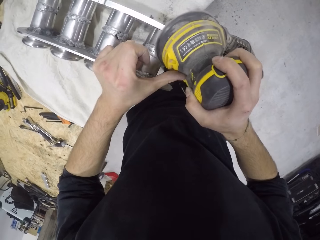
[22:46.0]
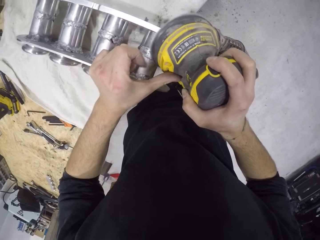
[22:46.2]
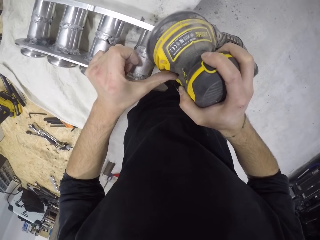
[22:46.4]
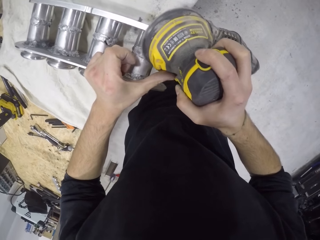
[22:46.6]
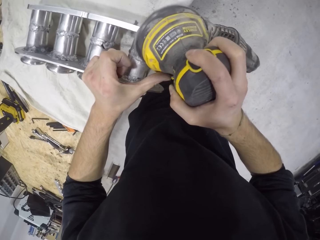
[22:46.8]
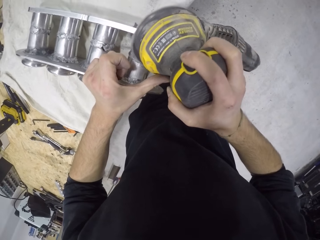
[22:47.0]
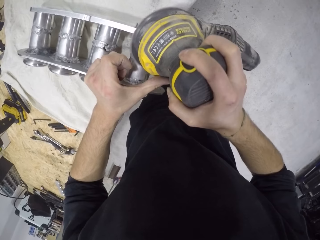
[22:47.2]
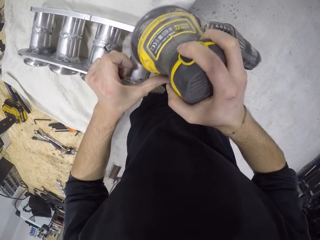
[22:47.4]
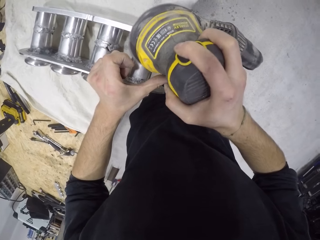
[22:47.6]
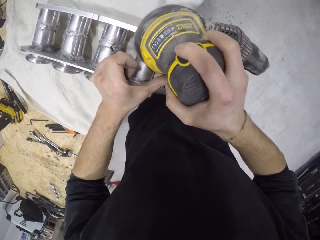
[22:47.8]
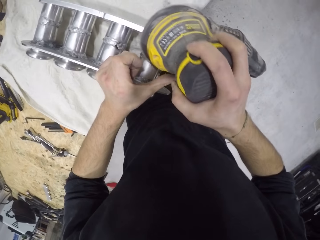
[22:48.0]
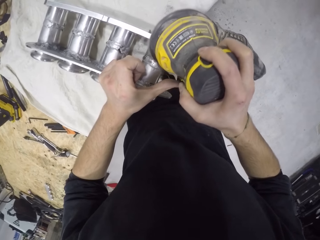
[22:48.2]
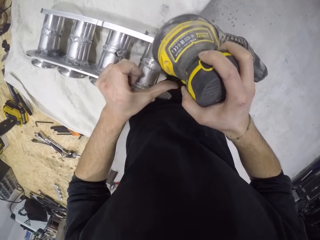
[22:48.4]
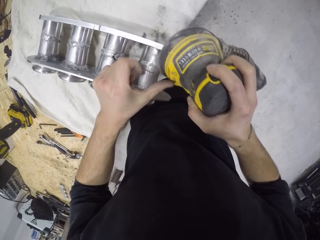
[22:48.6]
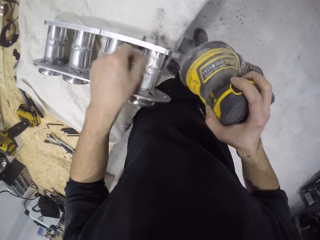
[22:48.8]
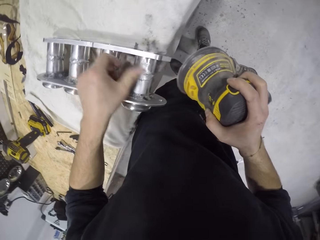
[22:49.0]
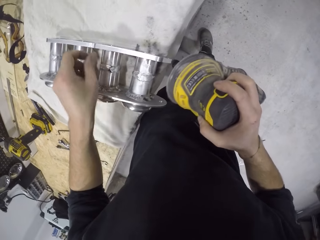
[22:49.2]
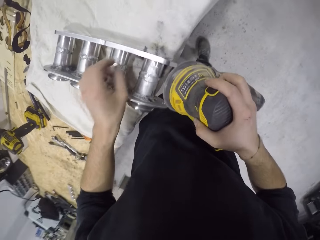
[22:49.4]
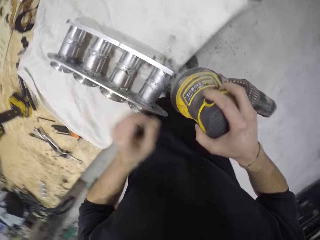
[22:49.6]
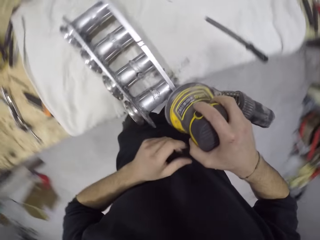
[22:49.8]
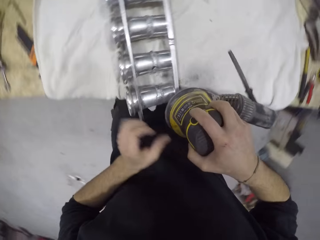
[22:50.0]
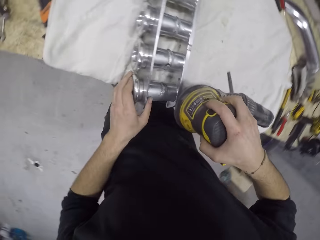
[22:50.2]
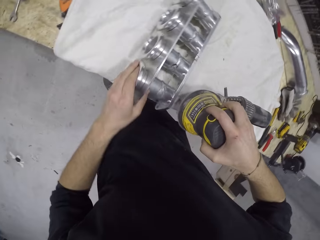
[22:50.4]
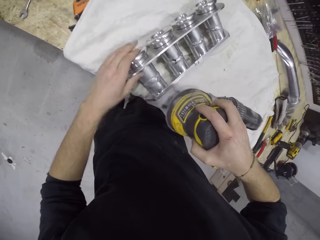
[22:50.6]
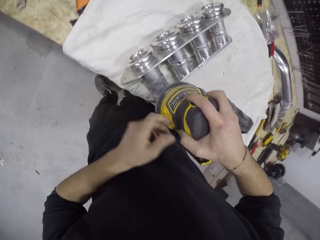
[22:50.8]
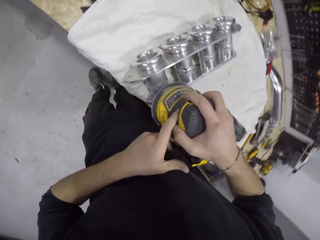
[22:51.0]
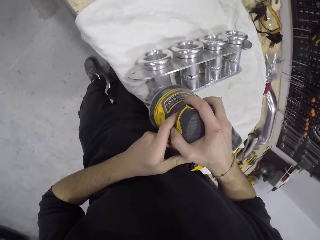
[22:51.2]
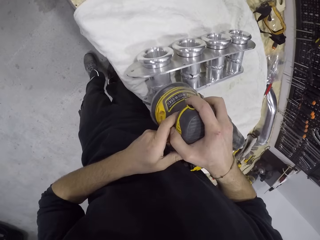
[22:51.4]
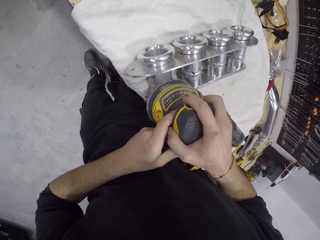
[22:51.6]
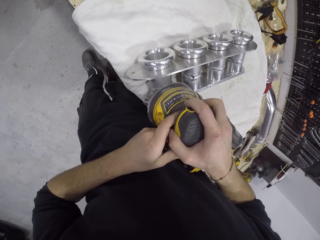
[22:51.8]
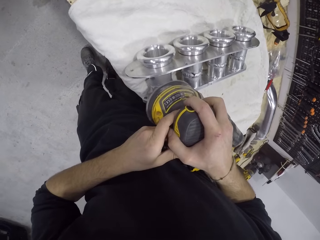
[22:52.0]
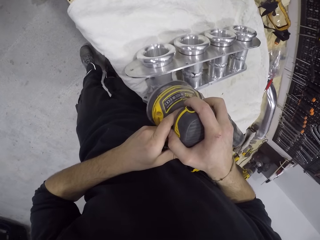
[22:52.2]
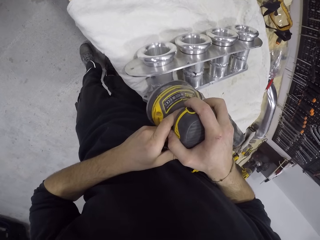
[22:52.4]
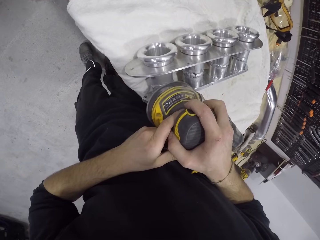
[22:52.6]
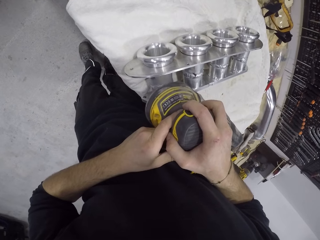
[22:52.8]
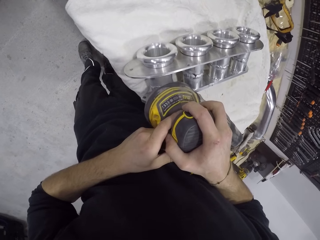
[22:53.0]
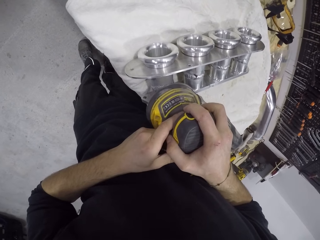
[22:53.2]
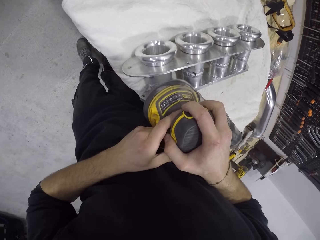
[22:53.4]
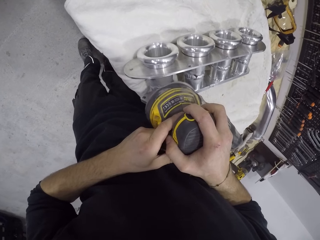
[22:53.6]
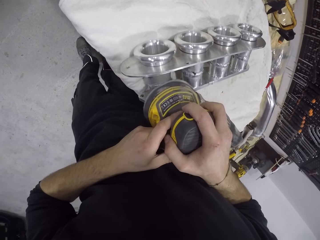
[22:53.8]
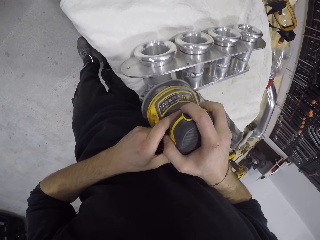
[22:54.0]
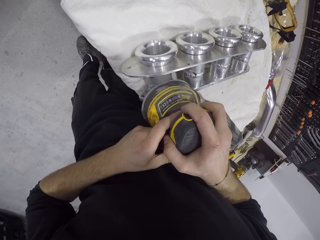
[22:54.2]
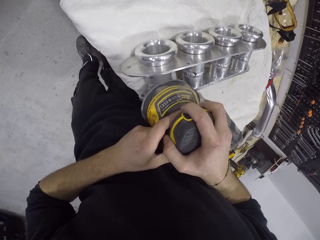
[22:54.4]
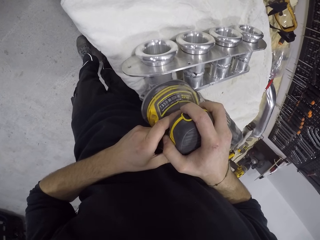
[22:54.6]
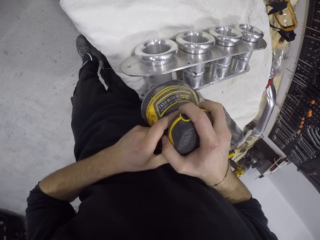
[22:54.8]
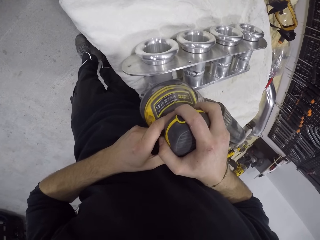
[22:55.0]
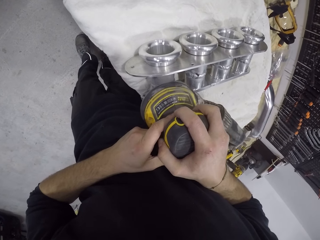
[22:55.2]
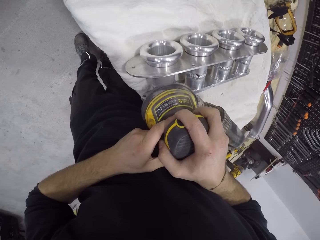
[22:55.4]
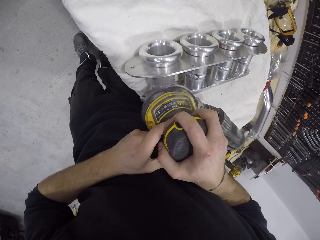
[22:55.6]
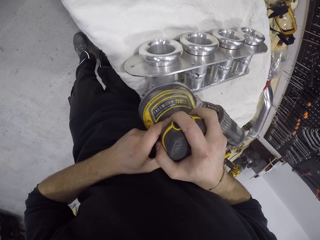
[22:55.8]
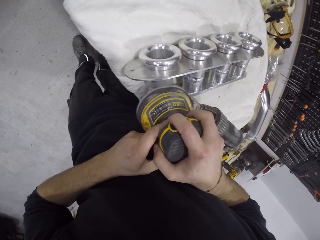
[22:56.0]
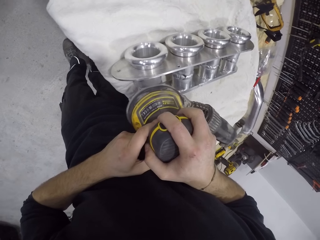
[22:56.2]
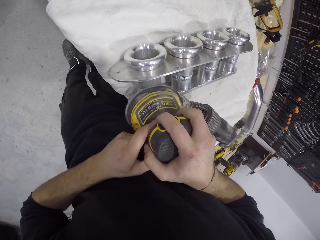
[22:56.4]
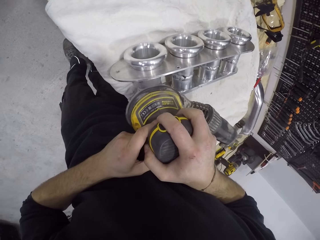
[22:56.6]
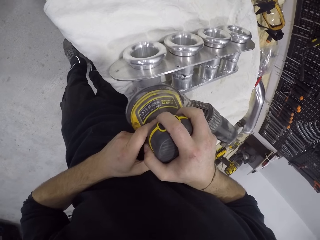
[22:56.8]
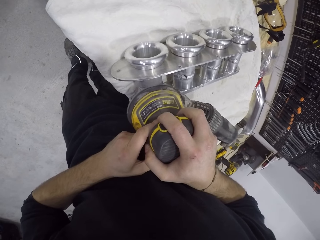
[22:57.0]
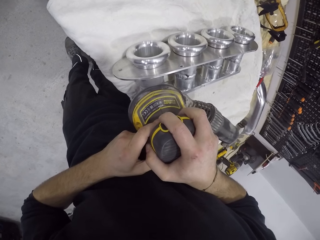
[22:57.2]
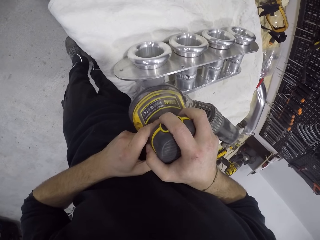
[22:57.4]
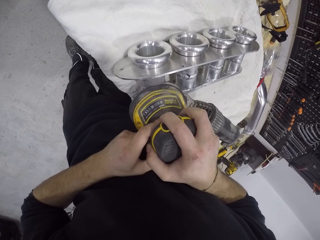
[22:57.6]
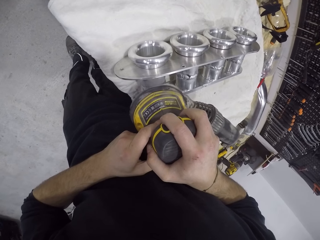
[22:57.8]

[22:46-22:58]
The camera wearer cleans the engine block or metal structure on the table with his left hand. He adjusts the metal structure. He smoothens the engine block on the table with the electric sanding machine in his hands.

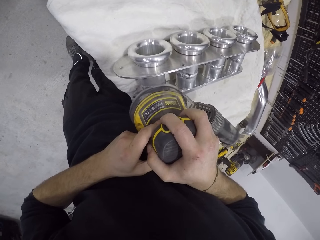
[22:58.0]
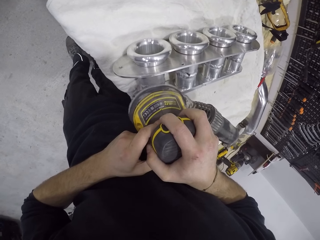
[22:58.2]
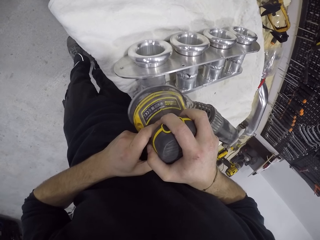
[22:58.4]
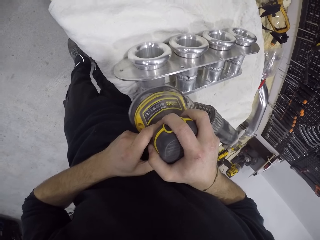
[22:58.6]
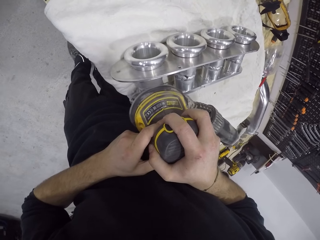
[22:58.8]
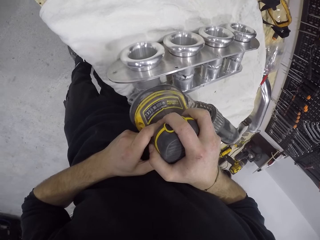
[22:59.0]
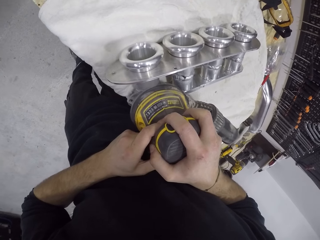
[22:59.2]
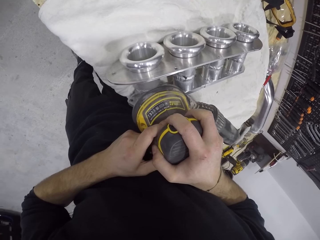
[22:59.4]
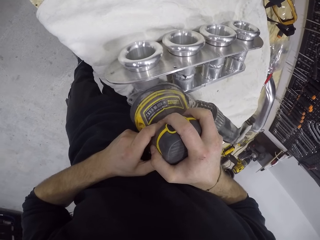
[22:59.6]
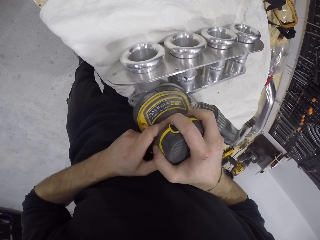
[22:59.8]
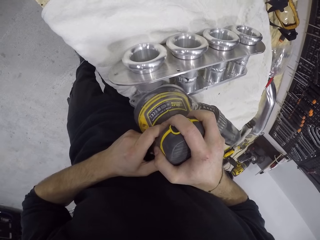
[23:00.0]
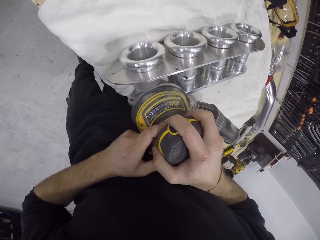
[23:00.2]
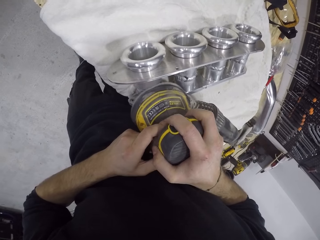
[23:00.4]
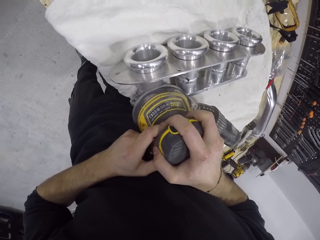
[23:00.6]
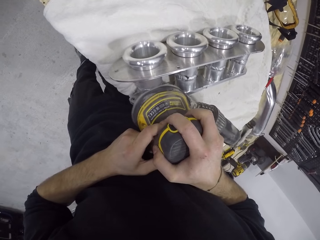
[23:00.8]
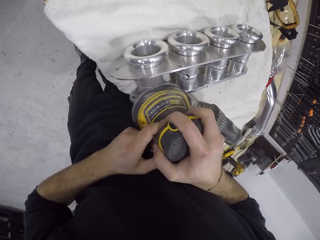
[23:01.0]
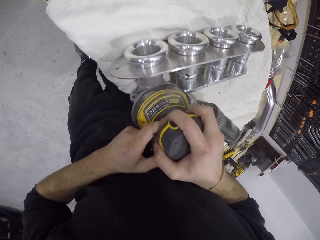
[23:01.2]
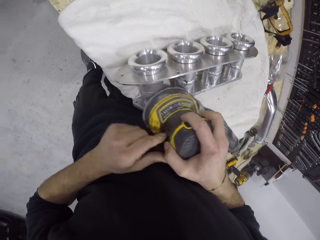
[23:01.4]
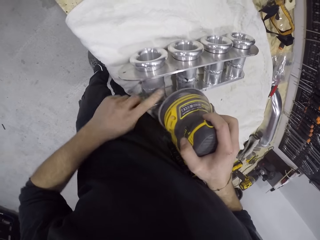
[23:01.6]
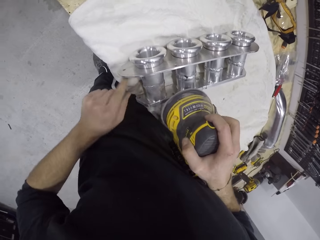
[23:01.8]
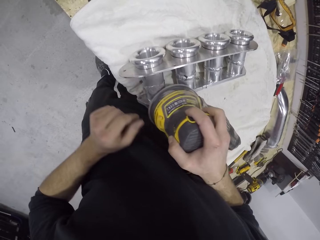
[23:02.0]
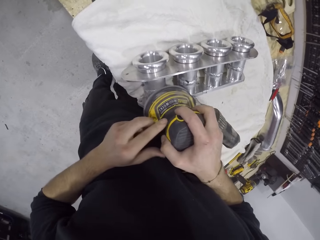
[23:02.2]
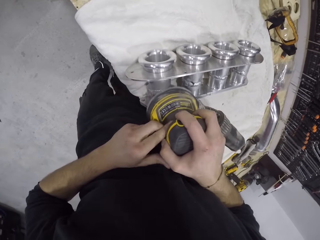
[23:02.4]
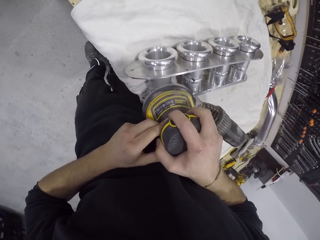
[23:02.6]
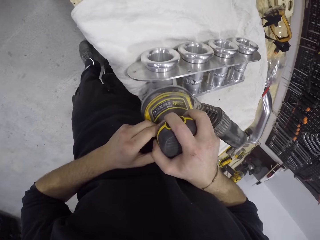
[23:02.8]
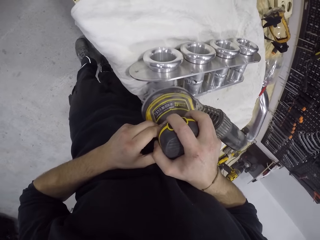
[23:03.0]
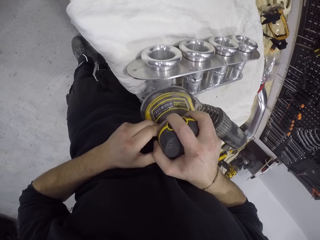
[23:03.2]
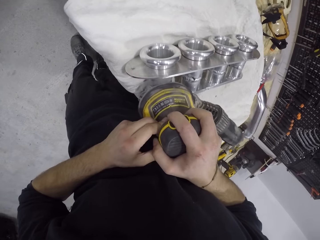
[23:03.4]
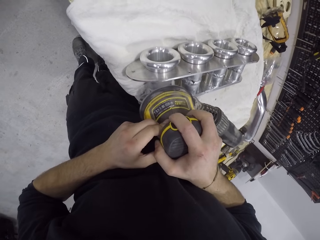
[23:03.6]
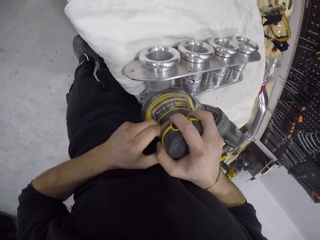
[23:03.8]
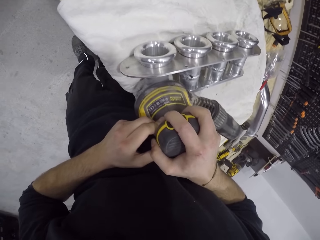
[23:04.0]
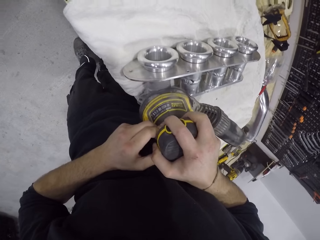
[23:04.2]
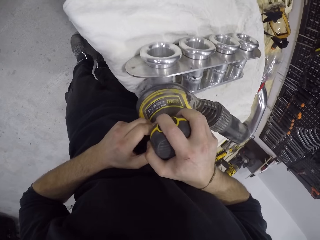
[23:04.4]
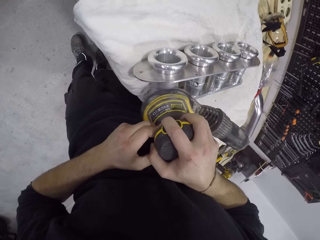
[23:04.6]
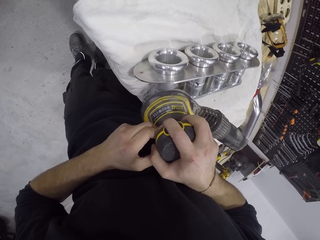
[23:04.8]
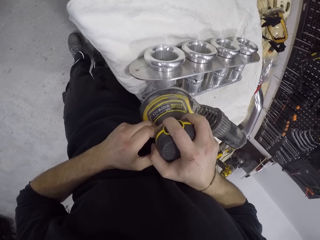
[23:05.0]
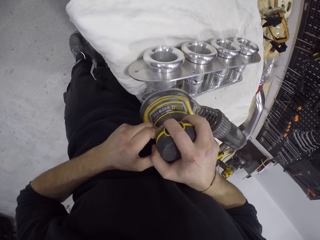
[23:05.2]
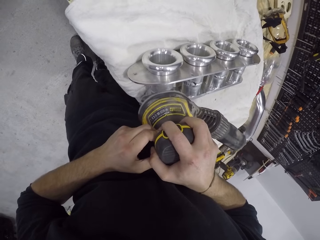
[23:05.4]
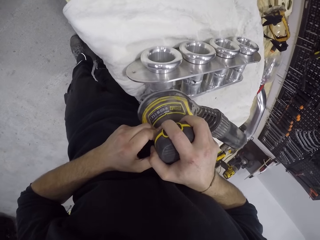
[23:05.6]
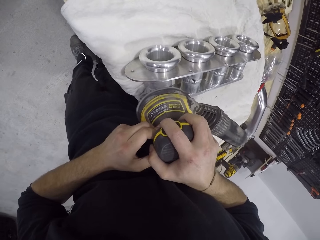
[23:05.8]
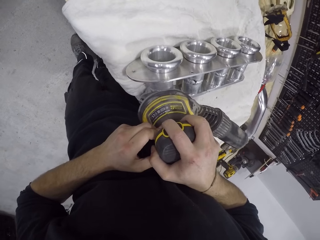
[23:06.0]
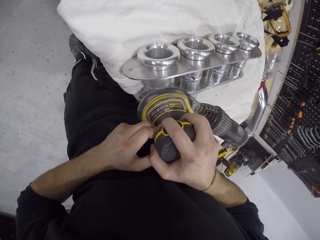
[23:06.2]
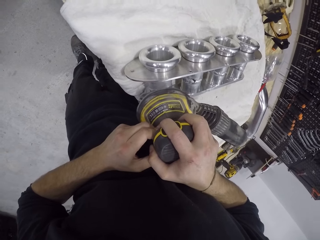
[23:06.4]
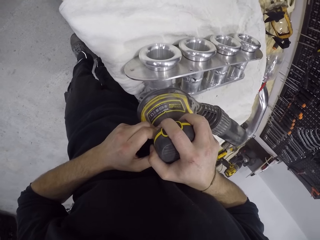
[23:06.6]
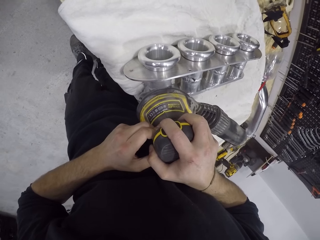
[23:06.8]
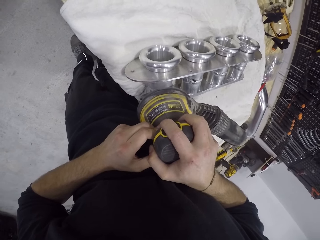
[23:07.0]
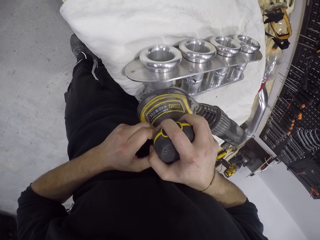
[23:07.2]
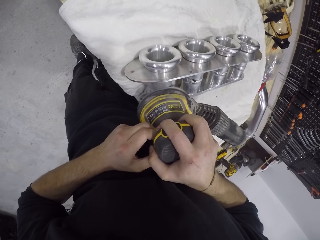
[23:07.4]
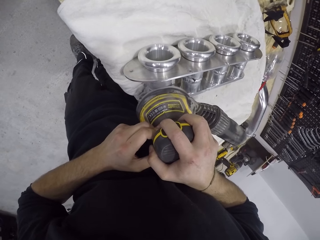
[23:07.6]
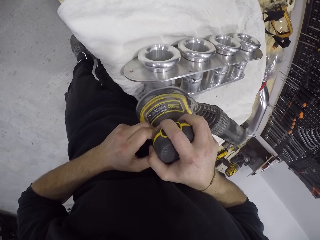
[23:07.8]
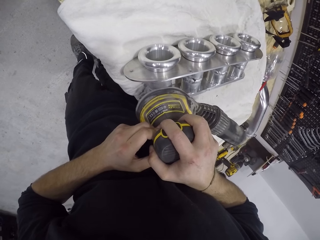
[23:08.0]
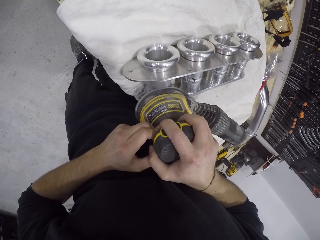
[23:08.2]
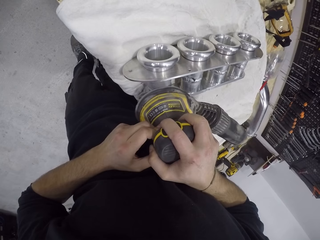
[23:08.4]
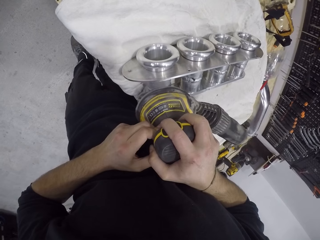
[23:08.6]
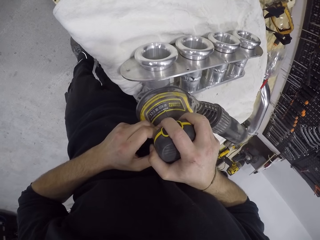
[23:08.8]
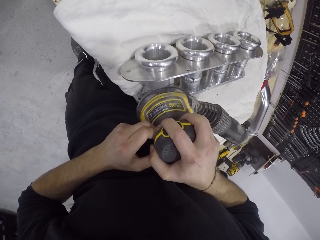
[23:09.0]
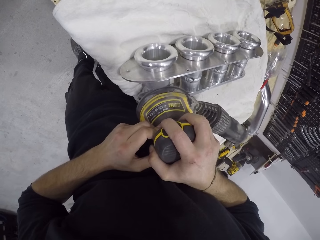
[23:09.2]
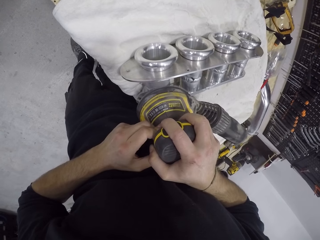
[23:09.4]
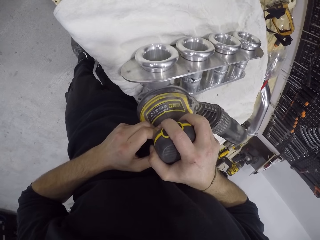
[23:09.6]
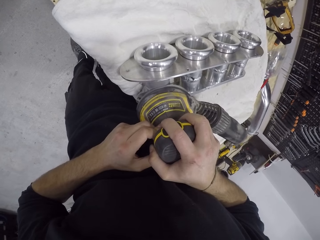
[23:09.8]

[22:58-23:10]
The camera wearer cleans the engine block on the table with his left hand. He smoothens the engine block on the table with the electric sanding machine in his hands.
